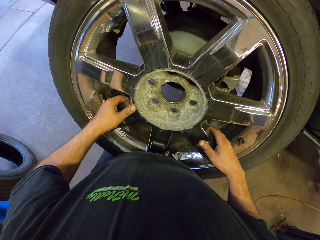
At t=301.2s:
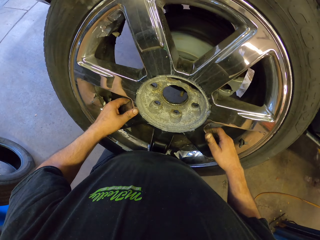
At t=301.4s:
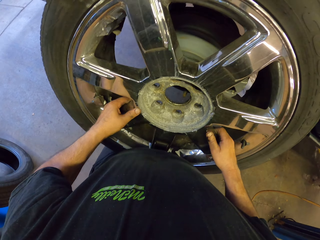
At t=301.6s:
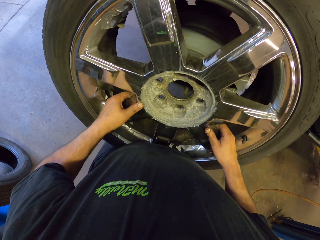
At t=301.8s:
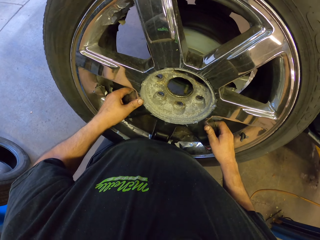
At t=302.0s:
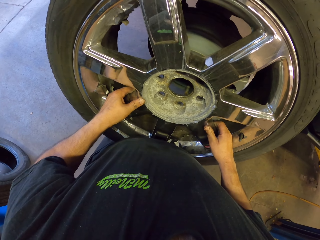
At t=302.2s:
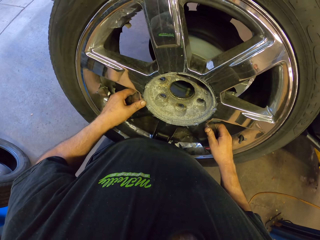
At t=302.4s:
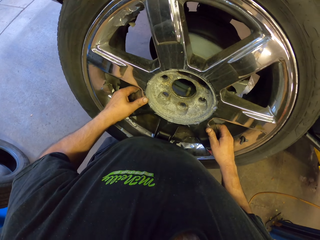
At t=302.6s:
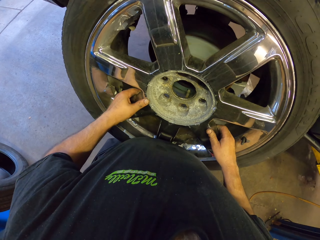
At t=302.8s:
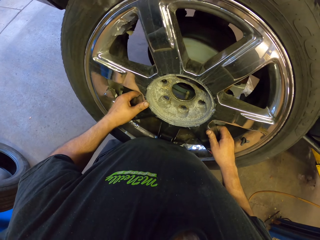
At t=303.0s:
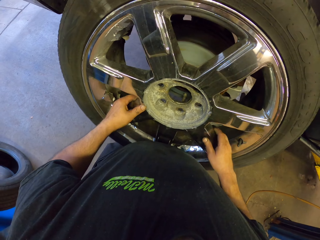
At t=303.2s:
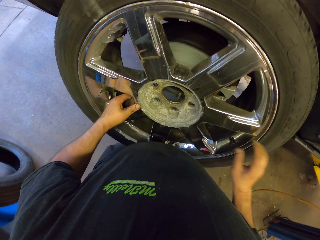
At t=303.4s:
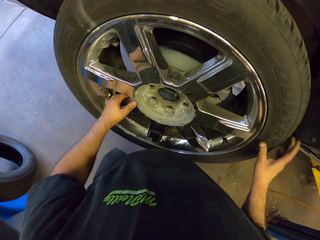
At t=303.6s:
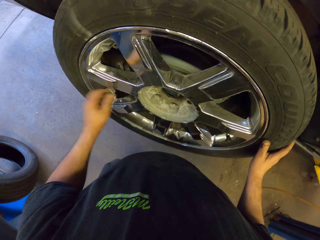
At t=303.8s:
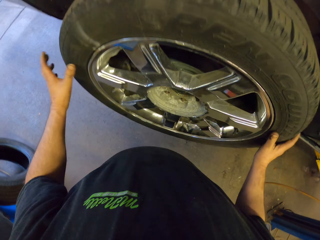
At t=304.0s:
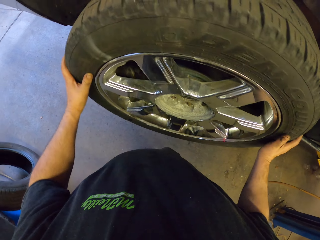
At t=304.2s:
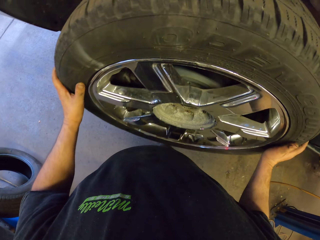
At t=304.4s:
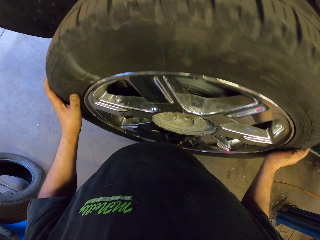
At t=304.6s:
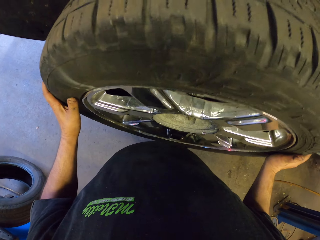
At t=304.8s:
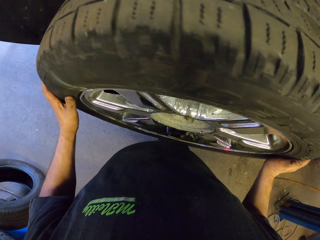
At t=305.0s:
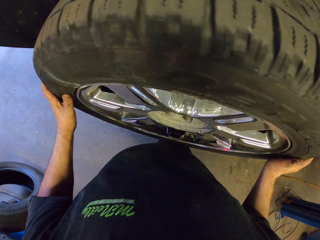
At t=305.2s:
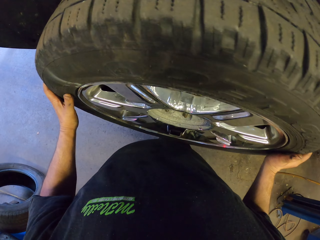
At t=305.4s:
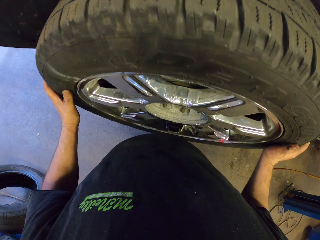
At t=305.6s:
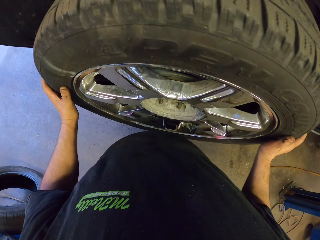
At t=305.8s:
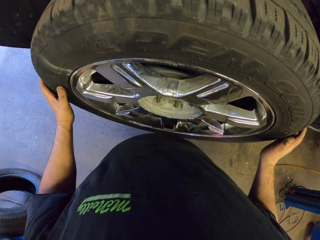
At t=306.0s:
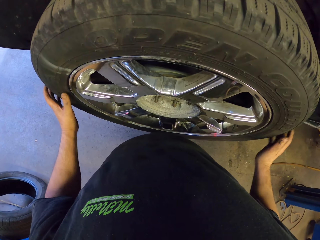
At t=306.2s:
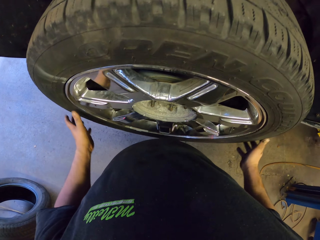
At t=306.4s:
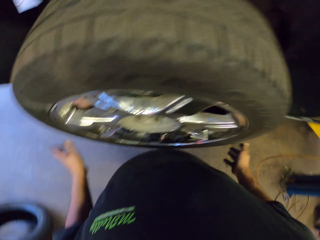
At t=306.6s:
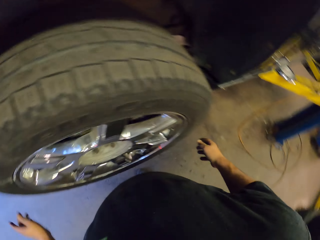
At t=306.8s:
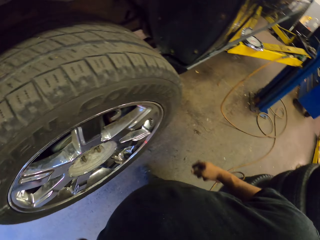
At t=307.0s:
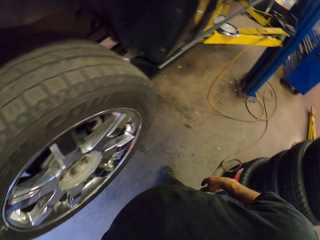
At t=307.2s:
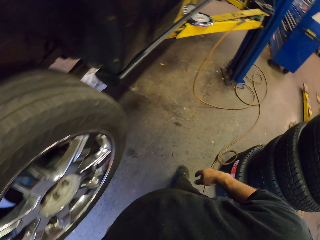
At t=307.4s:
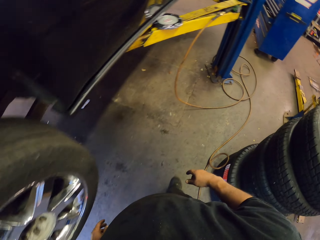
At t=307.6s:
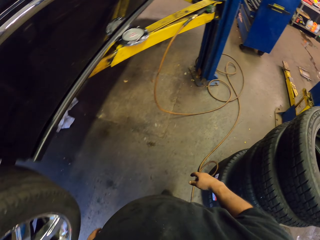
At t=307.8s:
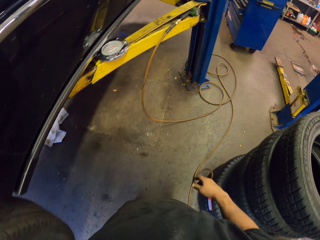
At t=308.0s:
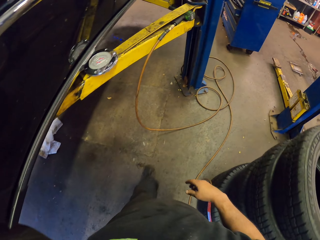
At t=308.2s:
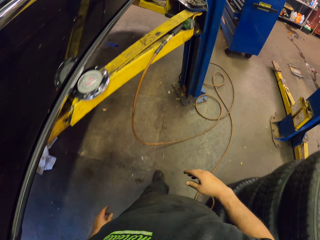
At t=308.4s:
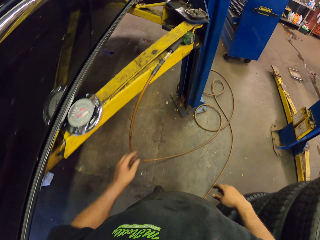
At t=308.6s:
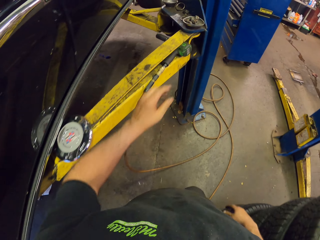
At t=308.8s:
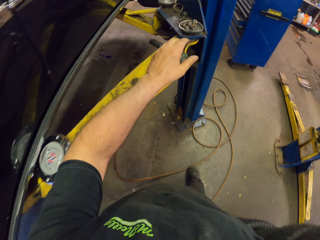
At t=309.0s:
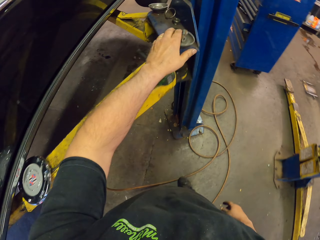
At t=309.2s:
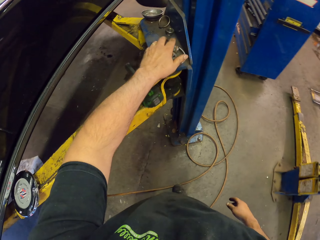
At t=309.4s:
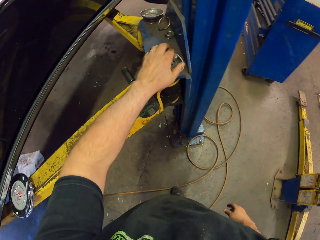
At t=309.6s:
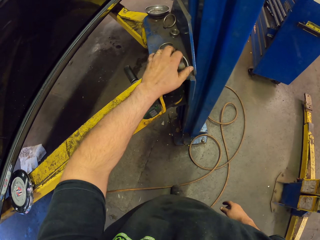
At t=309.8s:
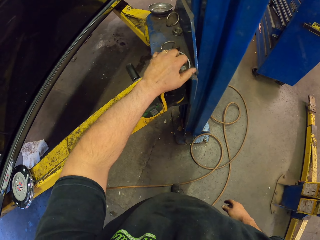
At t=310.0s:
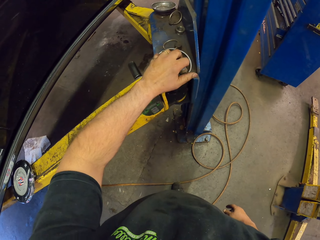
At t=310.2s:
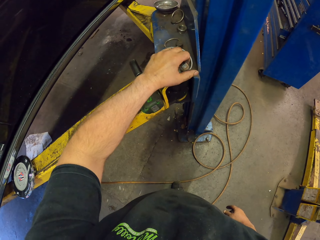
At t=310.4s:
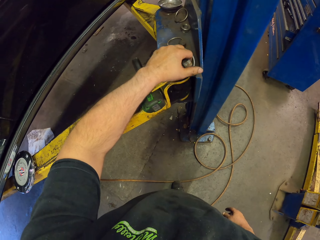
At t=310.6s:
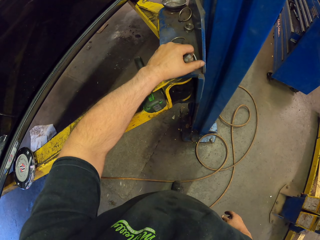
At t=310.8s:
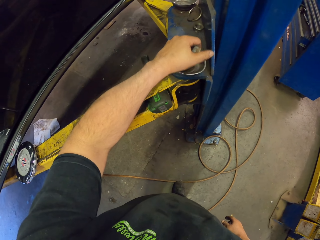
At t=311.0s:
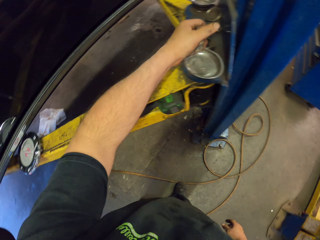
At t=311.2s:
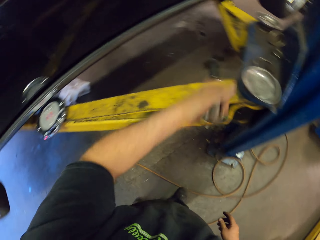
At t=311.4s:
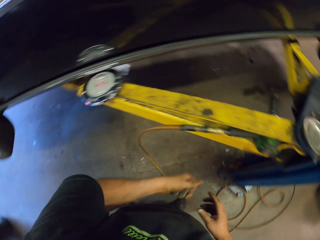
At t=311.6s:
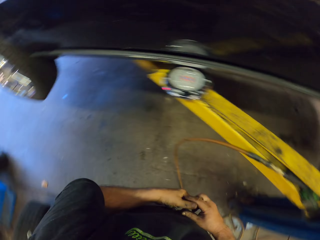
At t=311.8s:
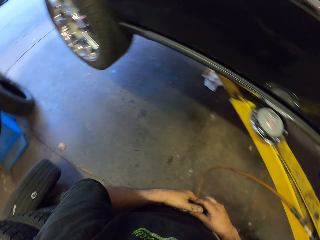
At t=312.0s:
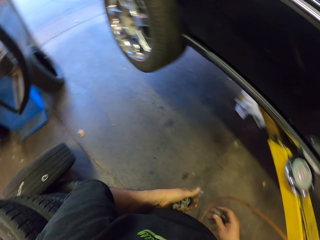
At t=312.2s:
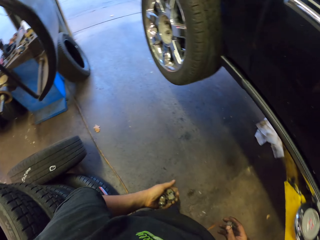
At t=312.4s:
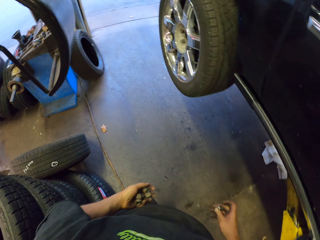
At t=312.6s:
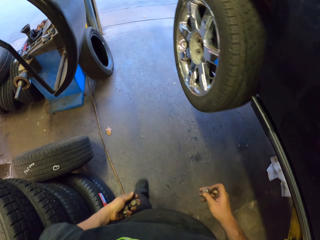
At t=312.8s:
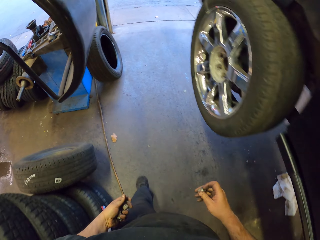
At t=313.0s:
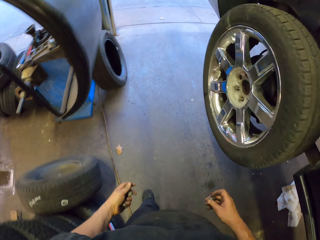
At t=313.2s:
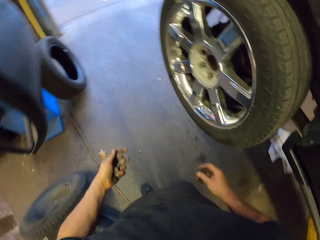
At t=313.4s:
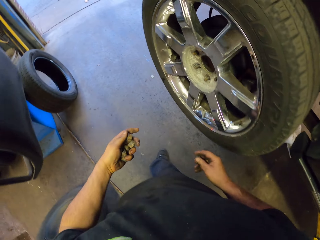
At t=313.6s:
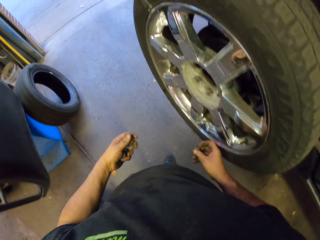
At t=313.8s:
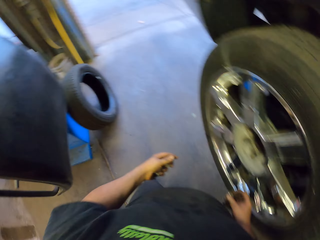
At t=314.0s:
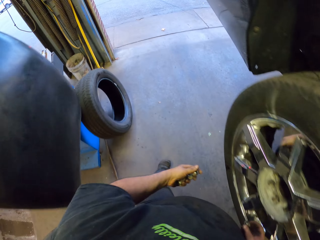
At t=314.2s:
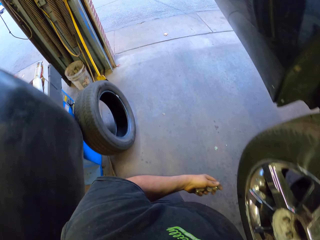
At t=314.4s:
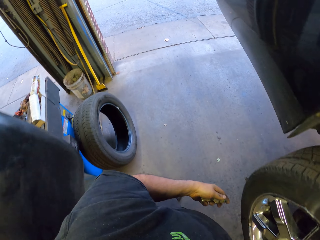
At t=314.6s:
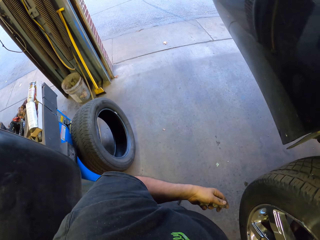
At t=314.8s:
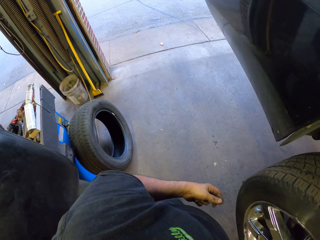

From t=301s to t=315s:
The camera wearer mounts the wheel on the vehicle. They pick nut bolts from the metal rod.

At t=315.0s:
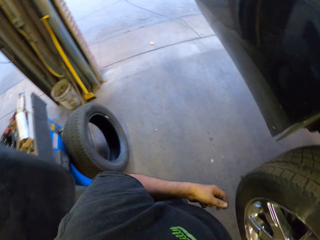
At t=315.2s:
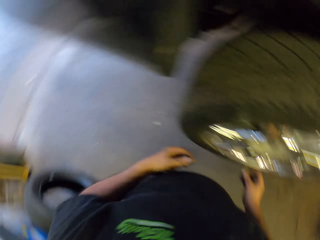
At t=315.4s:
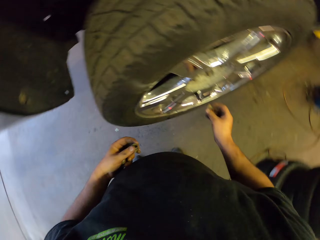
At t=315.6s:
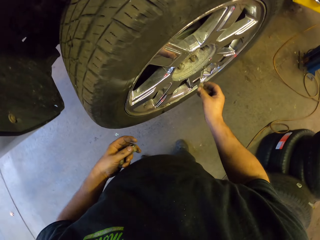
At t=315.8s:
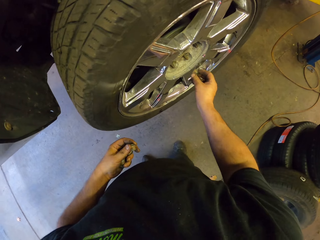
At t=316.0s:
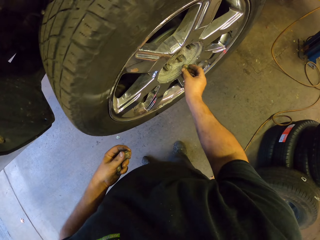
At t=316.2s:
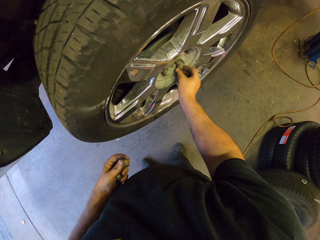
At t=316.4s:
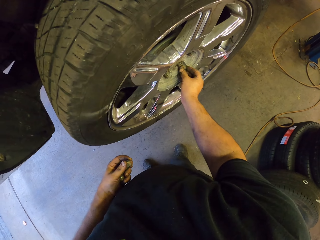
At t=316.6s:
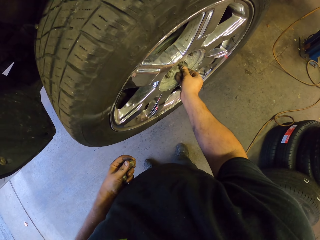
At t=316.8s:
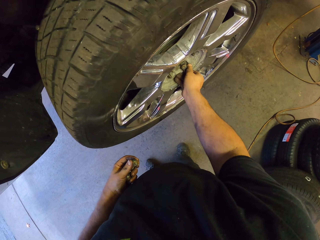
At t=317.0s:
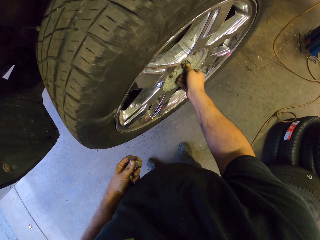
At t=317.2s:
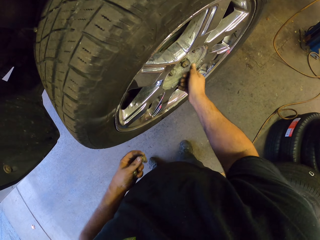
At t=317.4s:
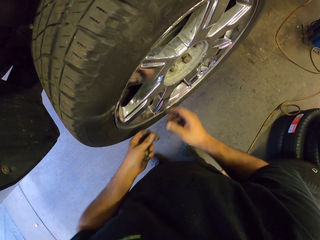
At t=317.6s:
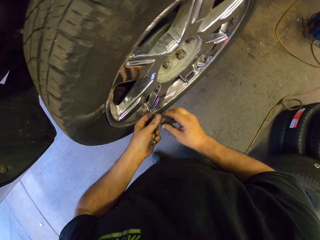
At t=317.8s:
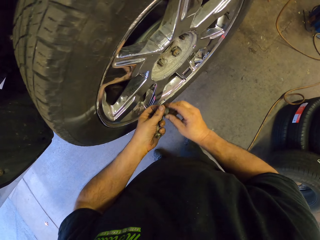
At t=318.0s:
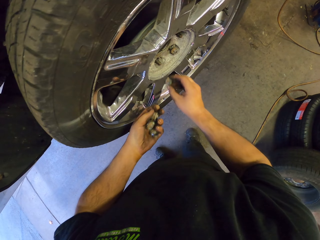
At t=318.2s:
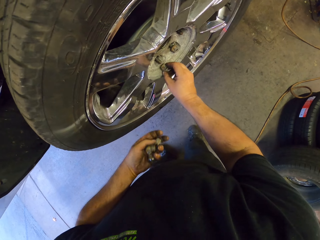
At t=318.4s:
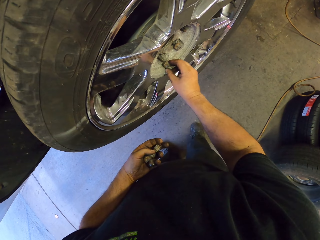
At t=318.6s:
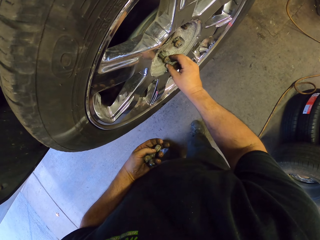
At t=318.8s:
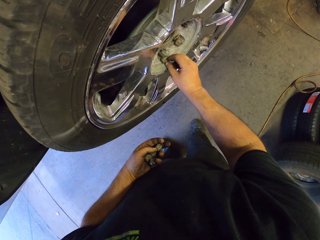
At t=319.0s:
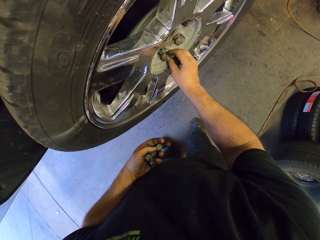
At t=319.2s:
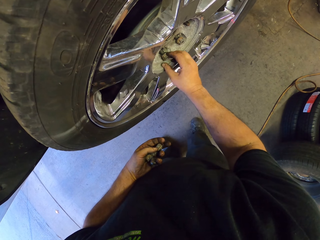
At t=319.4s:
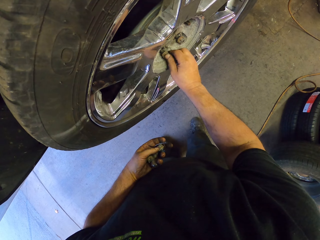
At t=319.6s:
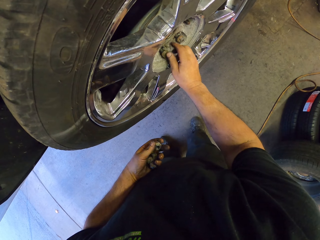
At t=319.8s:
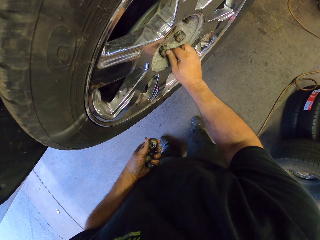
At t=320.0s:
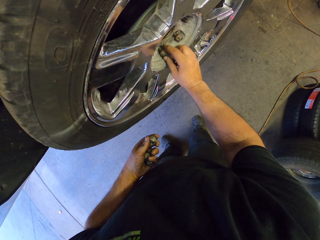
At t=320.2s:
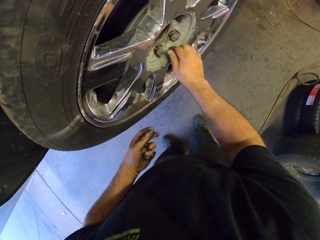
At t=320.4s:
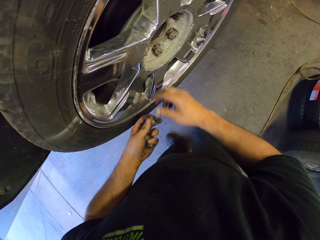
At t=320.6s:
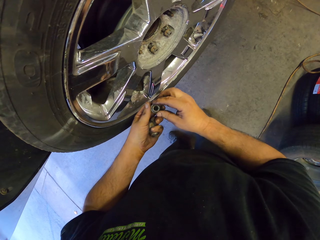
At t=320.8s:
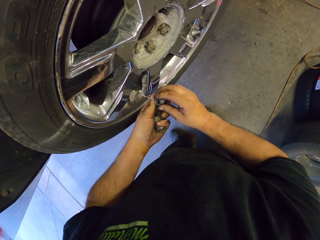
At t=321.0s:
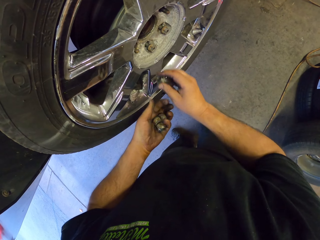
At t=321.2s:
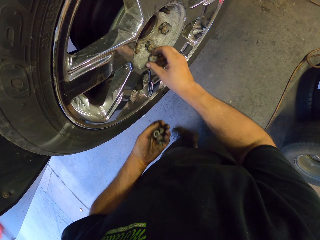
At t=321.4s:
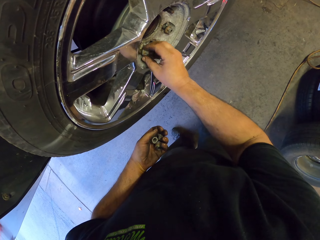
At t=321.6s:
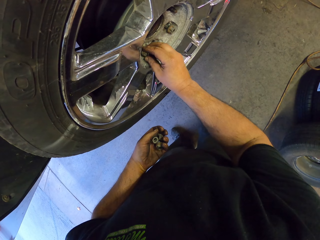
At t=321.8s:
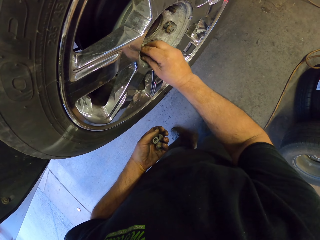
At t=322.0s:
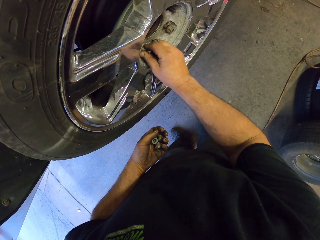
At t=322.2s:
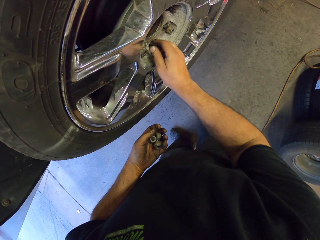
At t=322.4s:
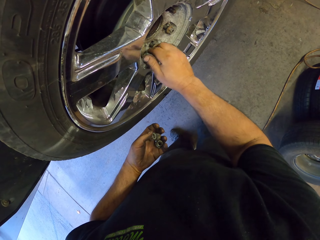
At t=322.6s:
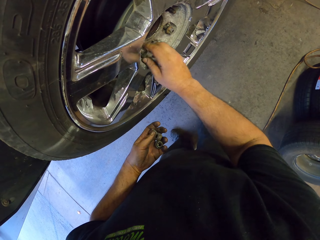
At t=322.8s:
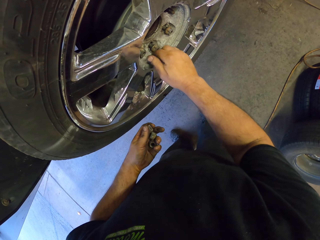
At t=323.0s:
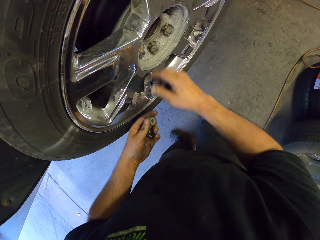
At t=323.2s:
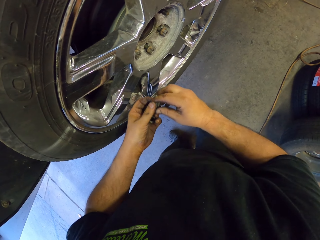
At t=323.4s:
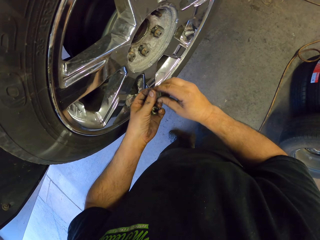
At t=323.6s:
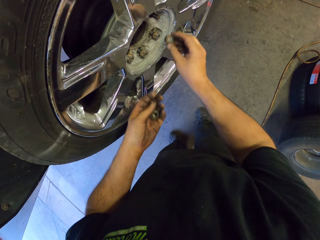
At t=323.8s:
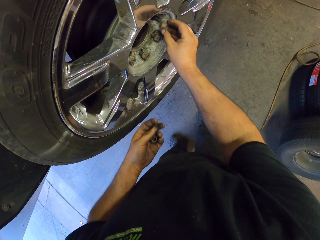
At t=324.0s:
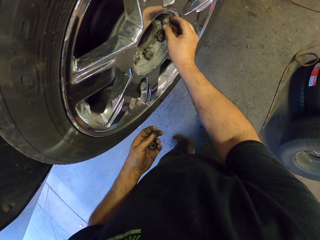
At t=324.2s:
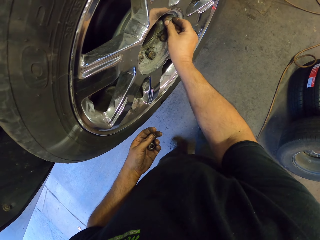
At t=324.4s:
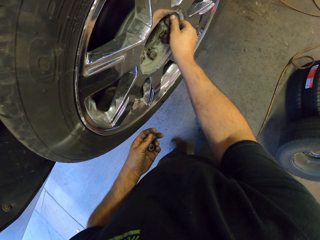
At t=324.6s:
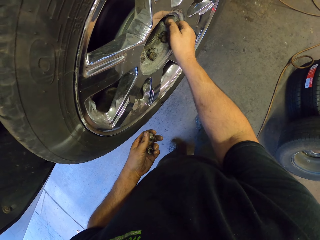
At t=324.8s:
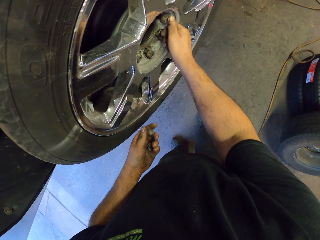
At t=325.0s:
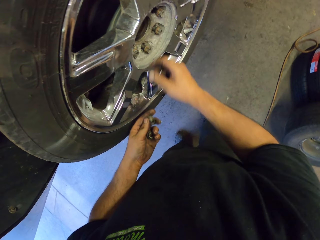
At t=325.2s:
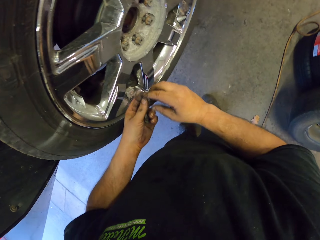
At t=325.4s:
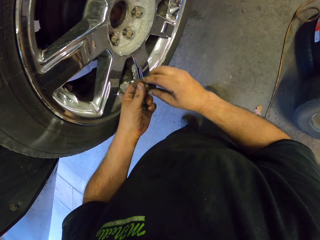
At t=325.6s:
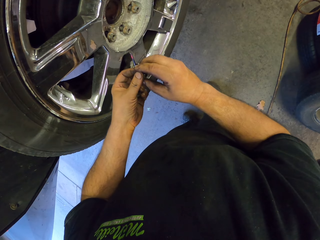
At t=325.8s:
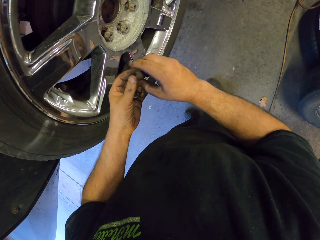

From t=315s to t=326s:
The camera wearer fixes the bolt on the car wheel. They insert the bolts in the lug holes.
